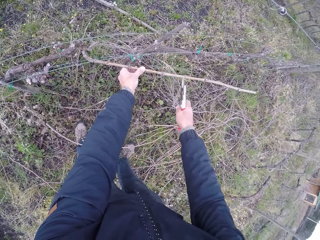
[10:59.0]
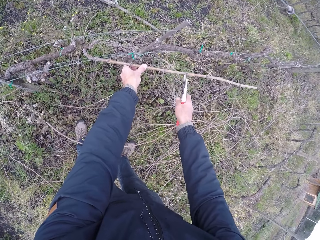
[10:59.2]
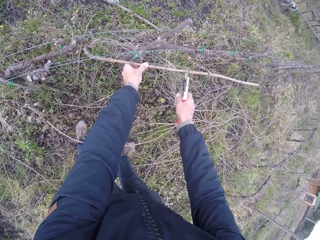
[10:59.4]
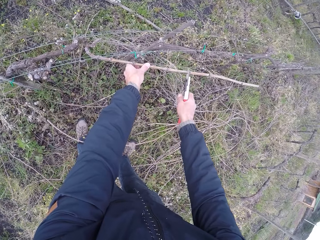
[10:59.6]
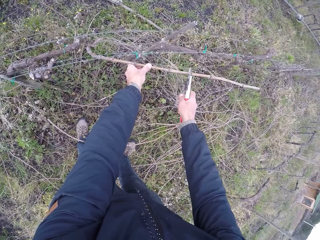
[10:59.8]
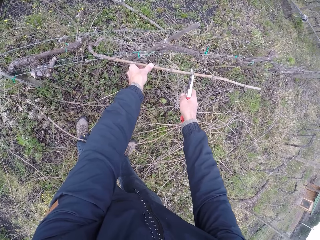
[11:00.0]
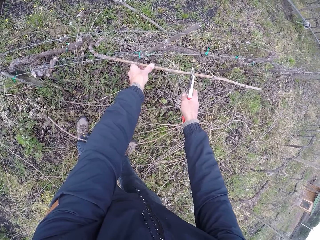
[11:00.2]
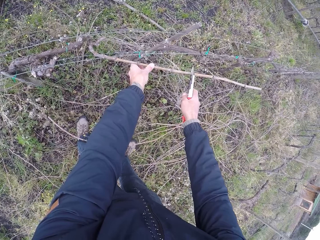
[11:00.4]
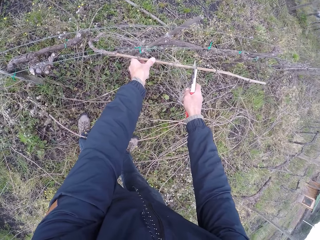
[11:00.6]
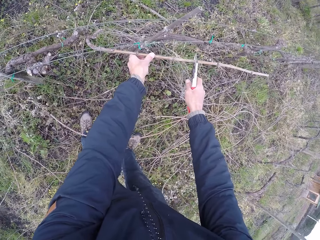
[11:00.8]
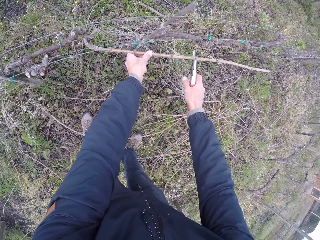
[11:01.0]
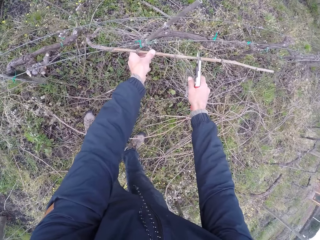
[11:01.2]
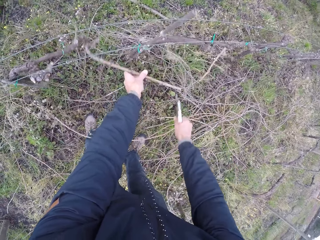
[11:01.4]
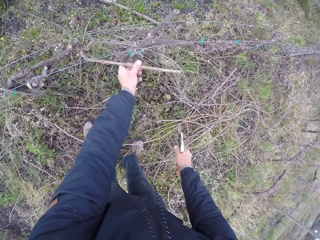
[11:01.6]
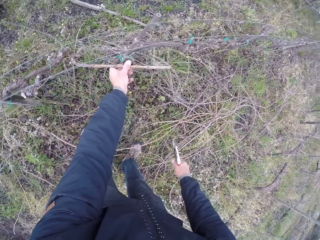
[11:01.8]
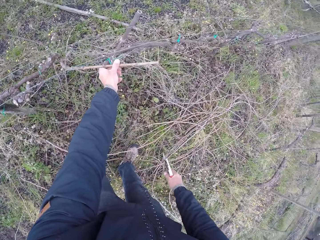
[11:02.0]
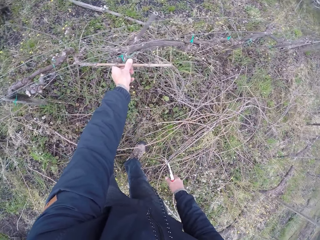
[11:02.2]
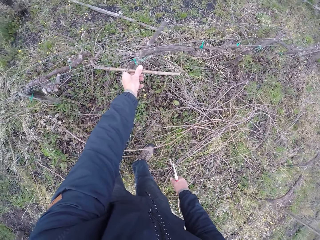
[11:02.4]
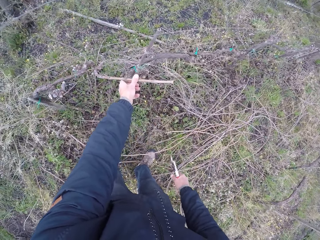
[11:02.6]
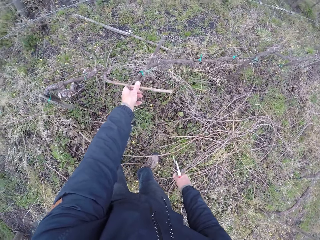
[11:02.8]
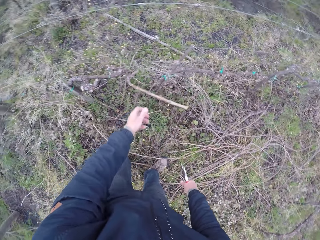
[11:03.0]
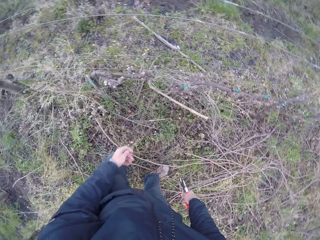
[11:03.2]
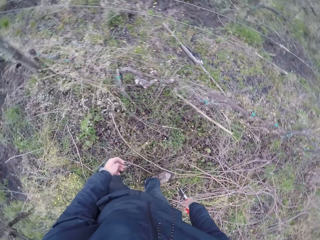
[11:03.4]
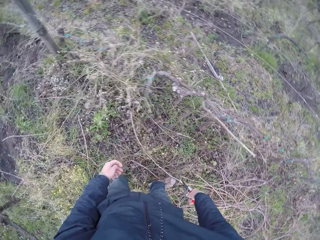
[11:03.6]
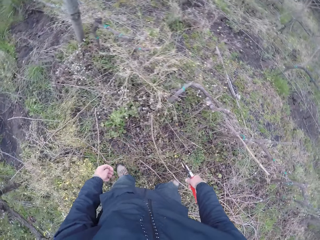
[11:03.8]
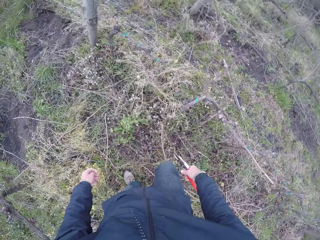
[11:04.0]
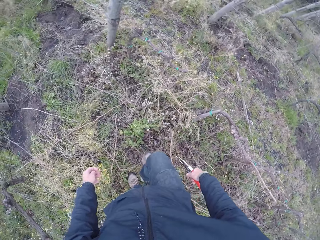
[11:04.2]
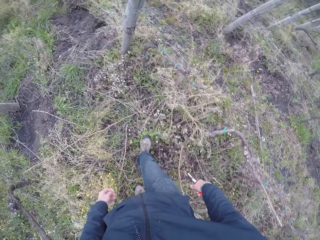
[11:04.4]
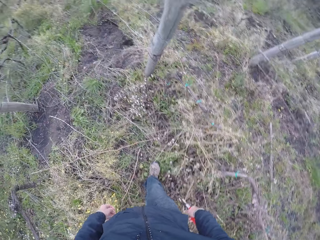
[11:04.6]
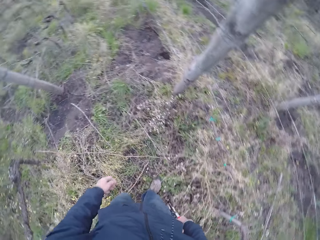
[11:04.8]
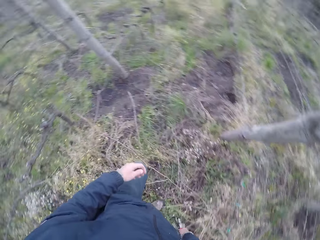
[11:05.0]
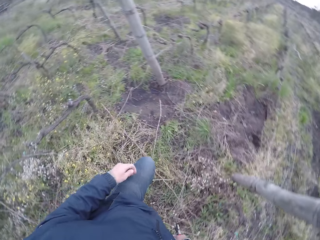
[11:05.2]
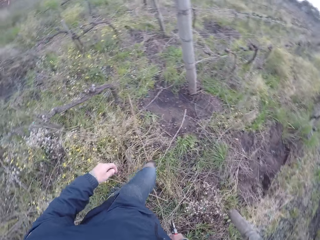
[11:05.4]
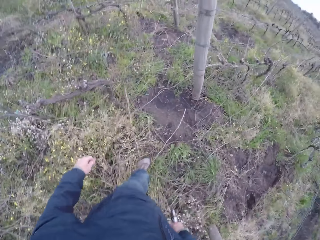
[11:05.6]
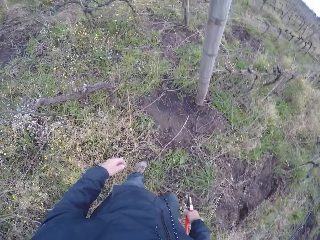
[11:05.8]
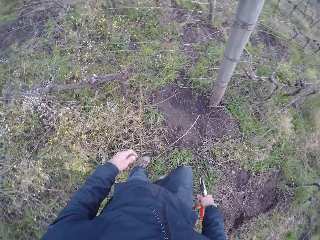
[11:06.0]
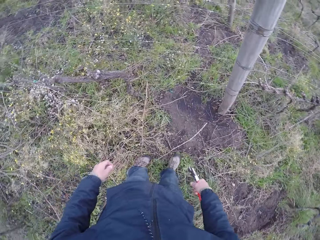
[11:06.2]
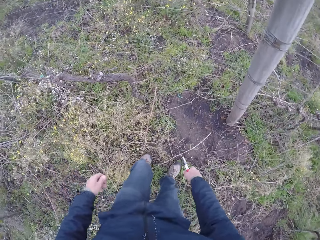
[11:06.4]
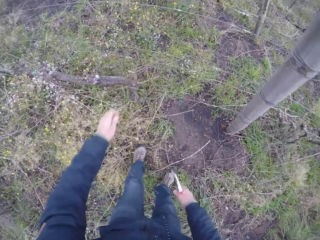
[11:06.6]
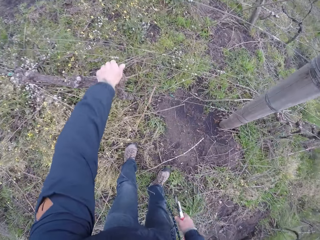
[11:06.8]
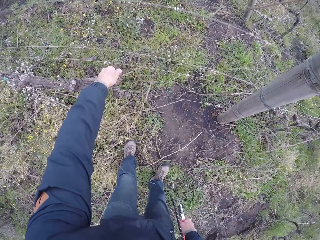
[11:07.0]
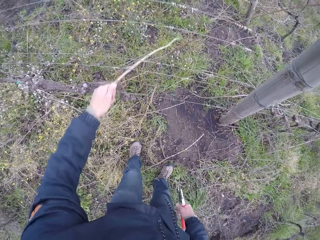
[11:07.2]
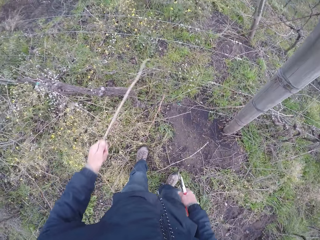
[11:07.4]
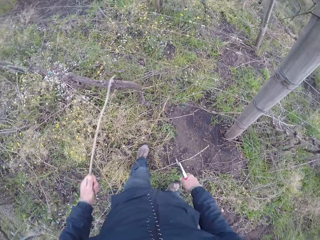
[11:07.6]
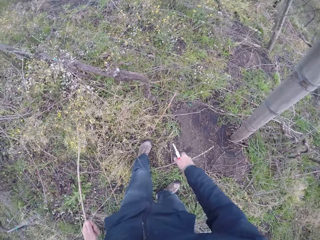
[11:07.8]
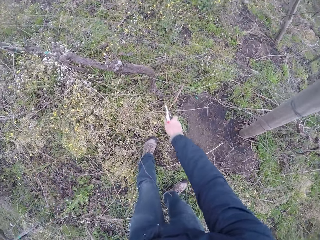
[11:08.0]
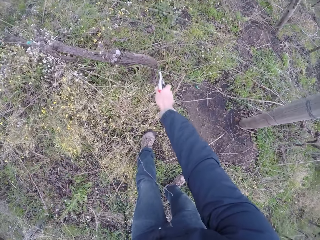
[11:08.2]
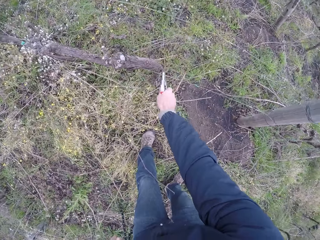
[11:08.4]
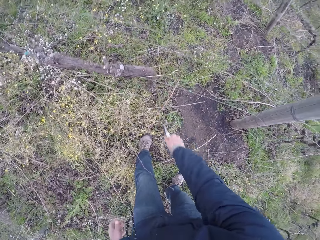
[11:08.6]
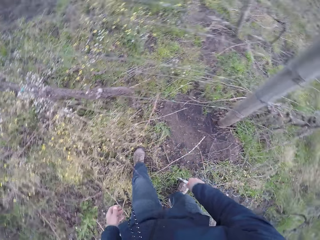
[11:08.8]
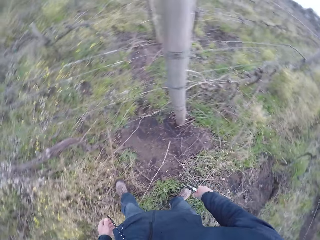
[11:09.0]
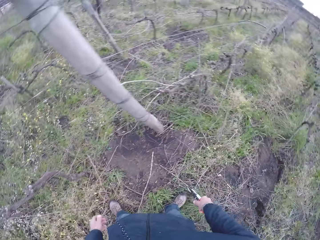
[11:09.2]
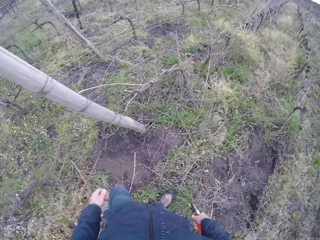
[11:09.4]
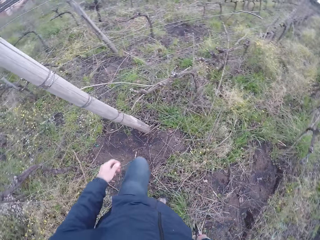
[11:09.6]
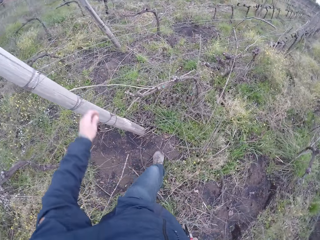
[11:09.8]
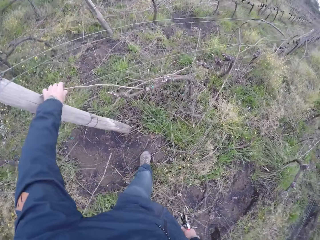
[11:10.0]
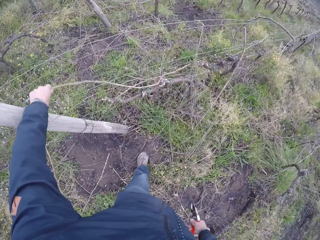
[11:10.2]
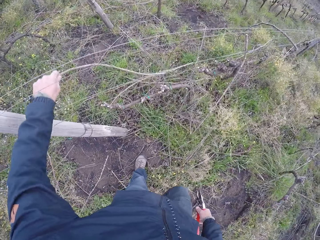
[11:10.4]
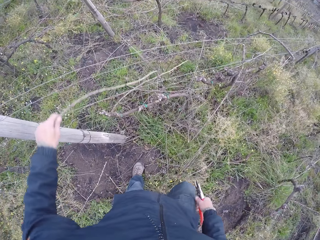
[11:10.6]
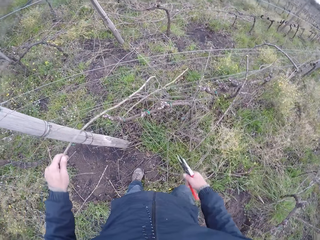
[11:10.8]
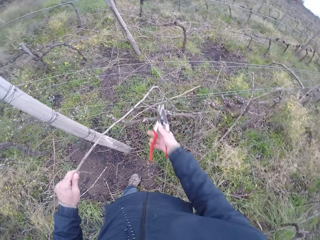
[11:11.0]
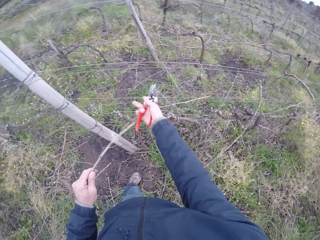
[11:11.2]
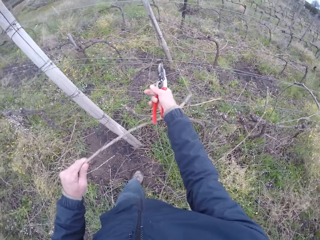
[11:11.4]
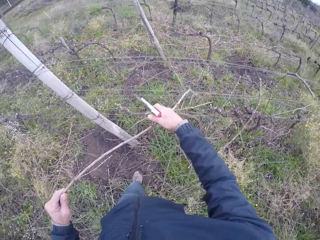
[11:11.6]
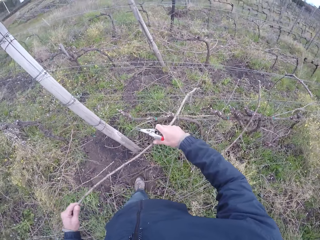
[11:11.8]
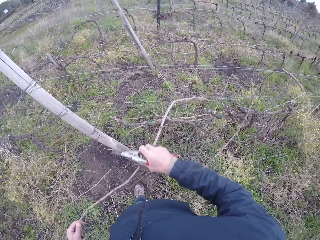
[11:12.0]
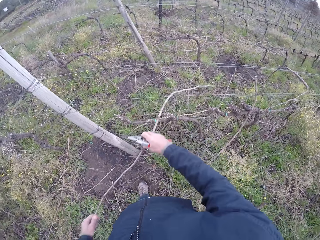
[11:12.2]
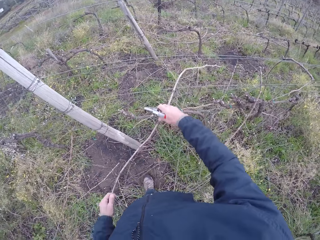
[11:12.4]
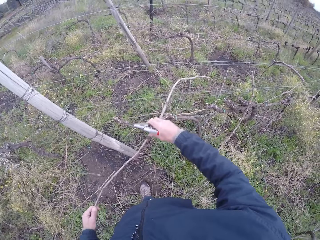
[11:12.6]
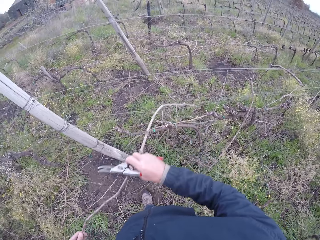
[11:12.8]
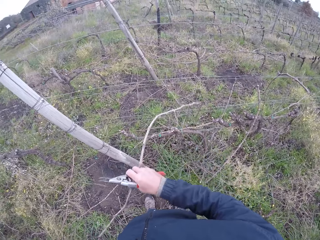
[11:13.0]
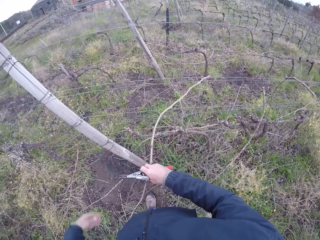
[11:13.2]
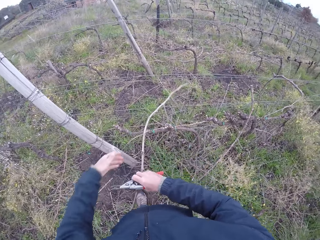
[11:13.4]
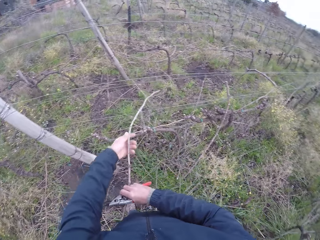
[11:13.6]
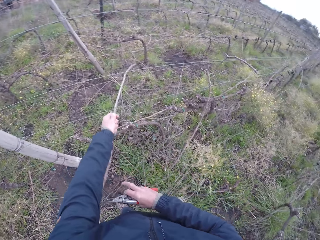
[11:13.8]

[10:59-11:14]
The camera wearer cuts the twig with a cutter, a pruning tool, on his right hand. He walks to the wire fence in the opposite direction. He draws out a twig from the wire fence with his left hand. He cuts a twig on the wire fence with the cutter in his right hand. He draws out a twig from the wire fence to the ground with his left hand.

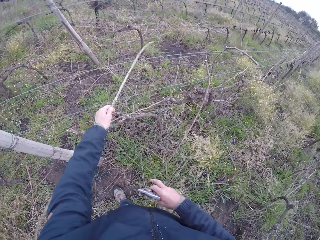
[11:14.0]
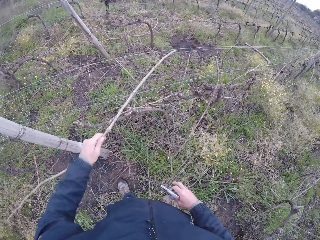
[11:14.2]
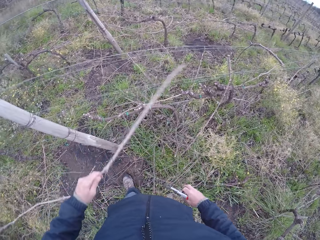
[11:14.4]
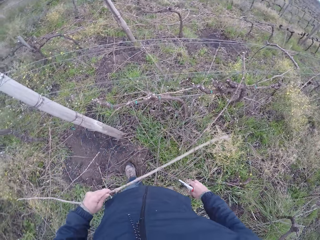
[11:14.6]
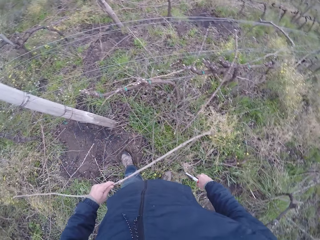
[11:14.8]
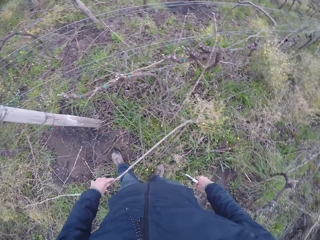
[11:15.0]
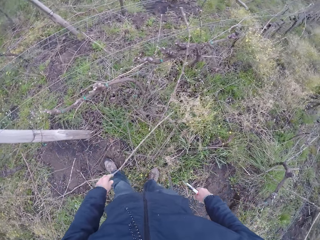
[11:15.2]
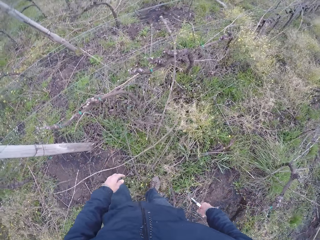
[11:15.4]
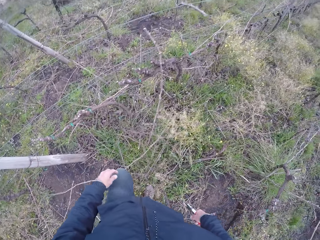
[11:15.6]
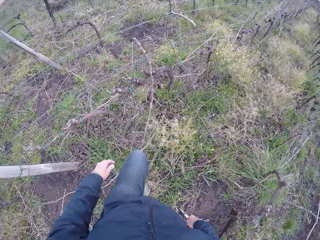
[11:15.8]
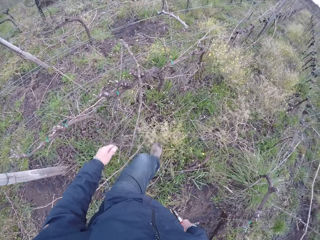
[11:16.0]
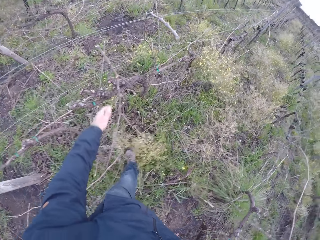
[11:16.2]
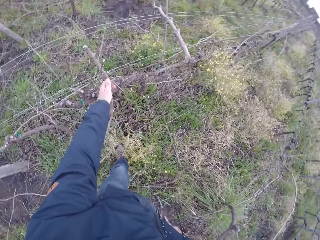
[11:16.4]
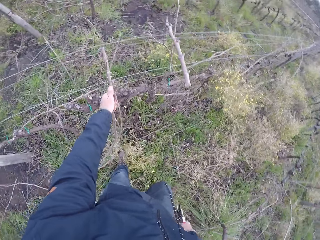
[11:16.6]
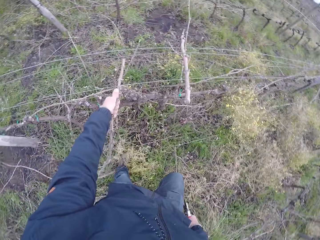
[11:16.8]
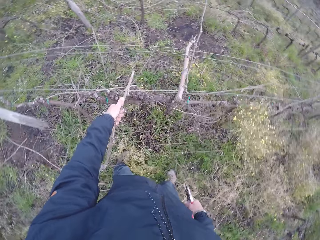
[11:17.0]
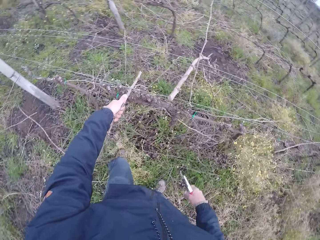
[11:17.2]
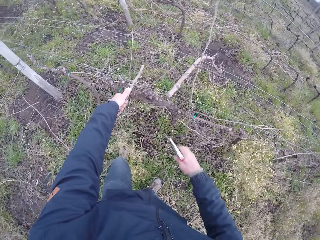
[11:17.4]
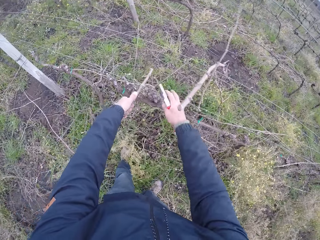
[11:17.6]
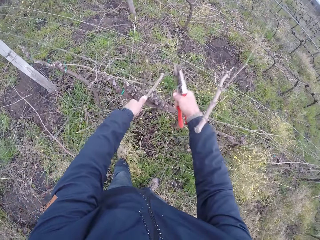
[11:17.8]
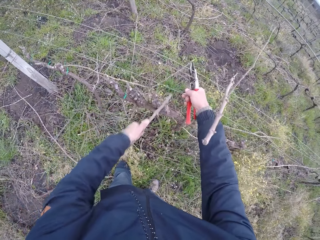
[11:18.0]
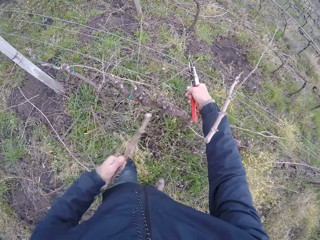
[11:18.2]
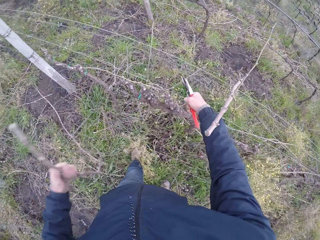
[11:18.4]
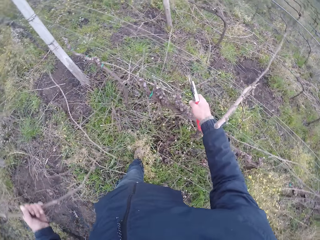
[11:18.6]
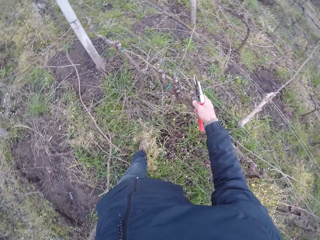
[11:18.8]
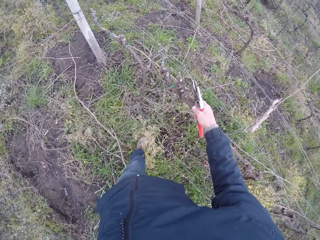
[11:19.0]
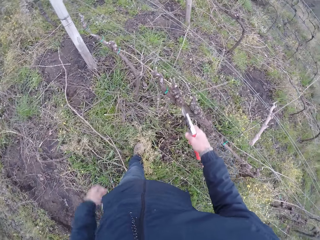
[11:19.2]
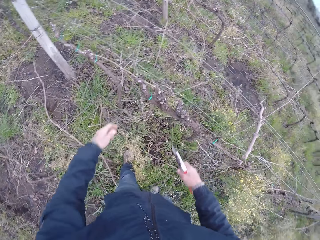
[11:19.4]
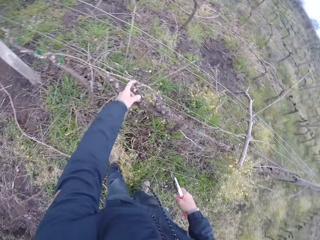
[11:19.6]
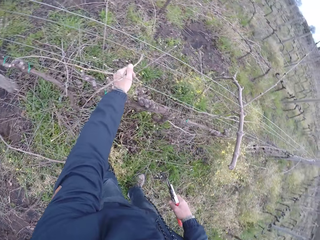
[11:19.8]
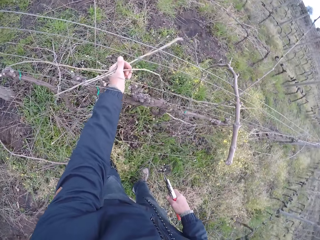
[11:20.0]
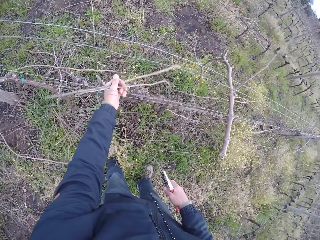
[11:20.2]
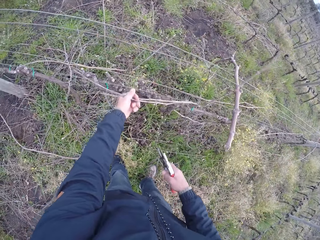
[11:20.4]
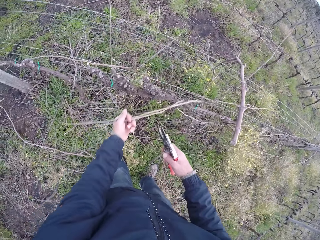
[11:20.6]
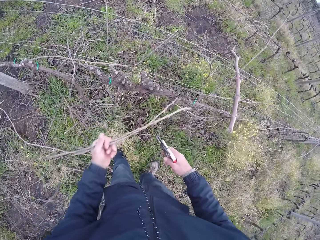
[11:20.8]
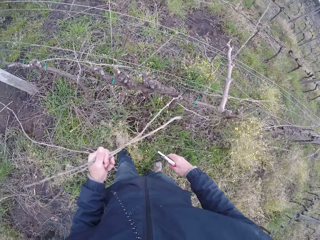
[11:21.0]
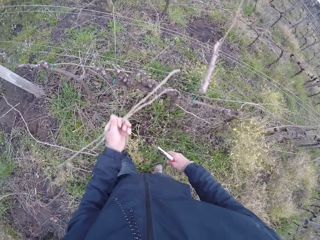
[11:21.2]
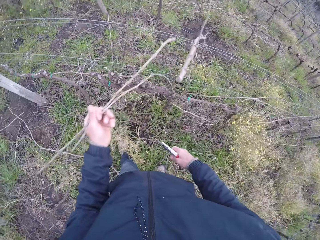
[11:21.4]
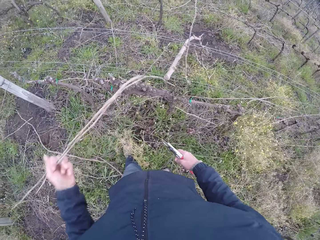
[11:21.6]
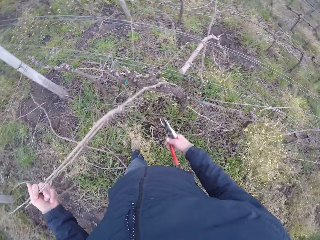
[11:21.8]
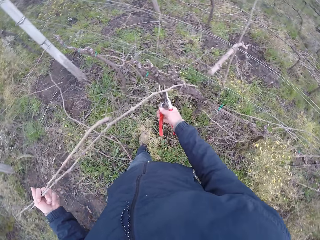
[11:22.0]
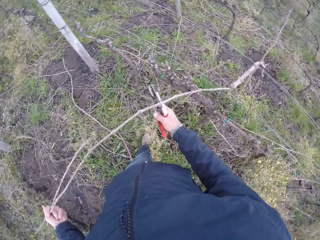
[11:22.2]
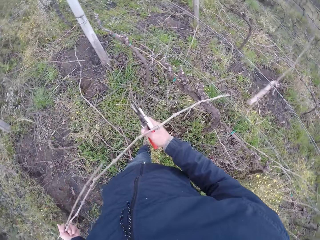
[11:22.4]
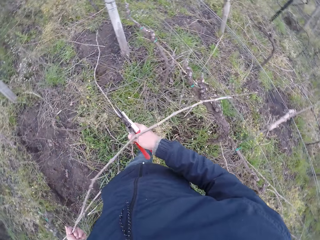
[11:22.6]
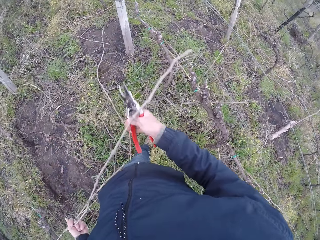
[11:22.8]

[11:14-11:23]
The camera wearer drops the twig in his left hand on the ground. He draws out a twig from the wire fence with his left hand. He raises the wire fence with his right hand. He draws out a twig from the wire fence with his left hand.
